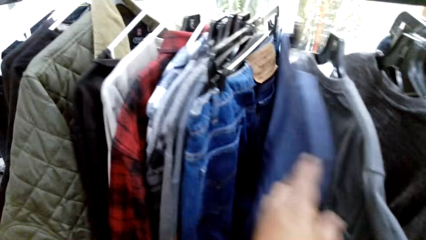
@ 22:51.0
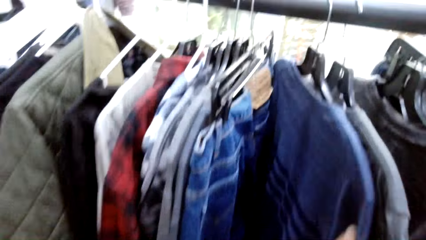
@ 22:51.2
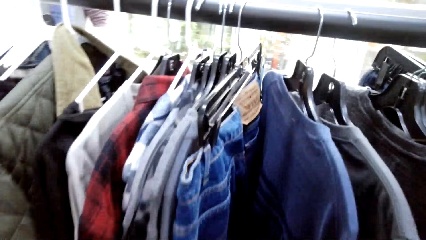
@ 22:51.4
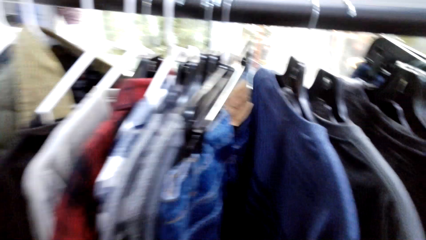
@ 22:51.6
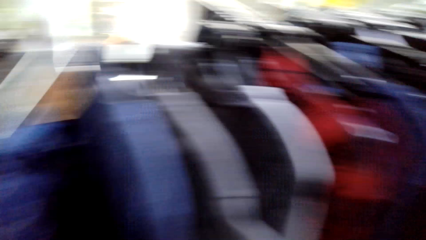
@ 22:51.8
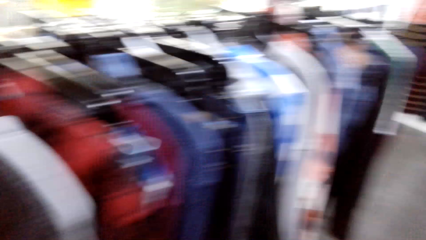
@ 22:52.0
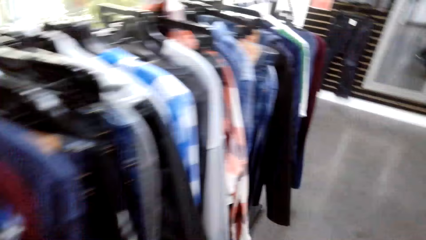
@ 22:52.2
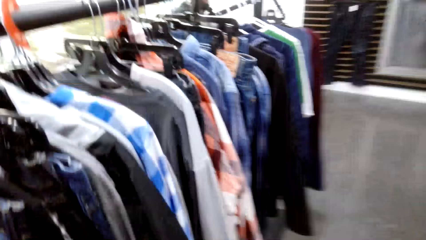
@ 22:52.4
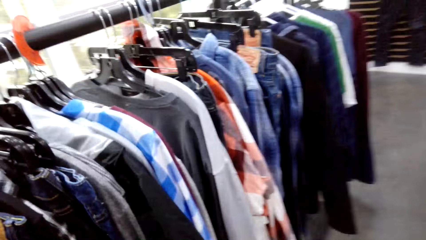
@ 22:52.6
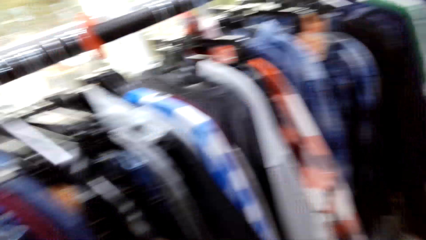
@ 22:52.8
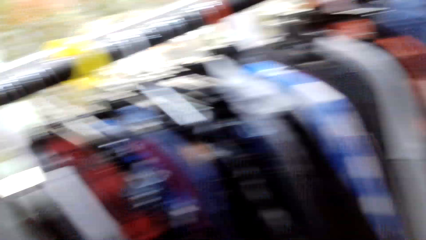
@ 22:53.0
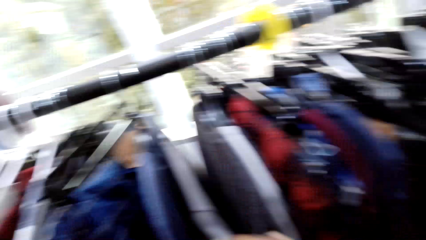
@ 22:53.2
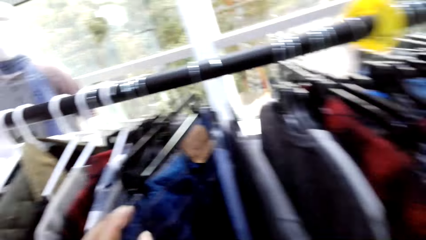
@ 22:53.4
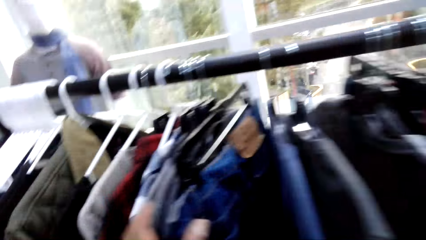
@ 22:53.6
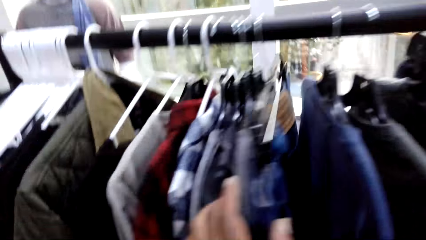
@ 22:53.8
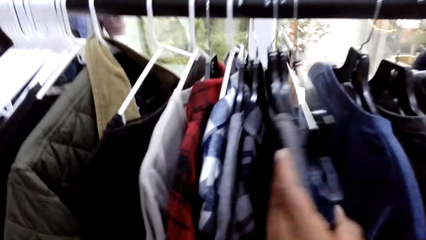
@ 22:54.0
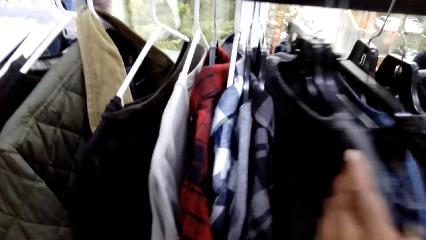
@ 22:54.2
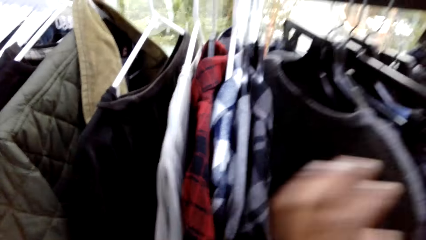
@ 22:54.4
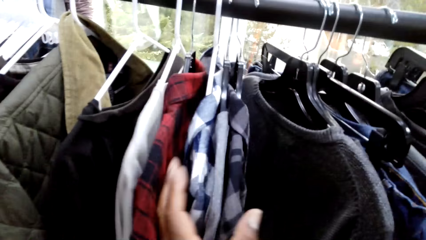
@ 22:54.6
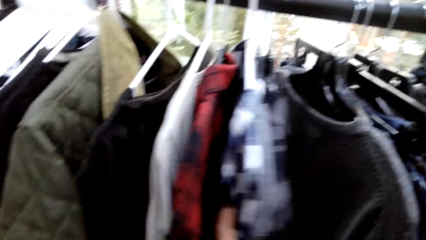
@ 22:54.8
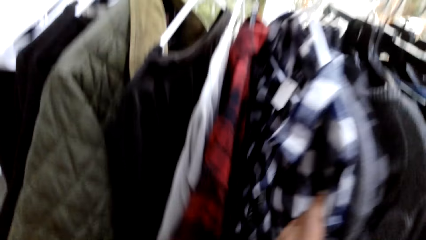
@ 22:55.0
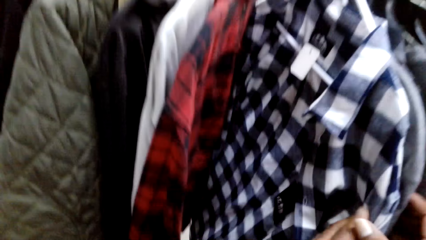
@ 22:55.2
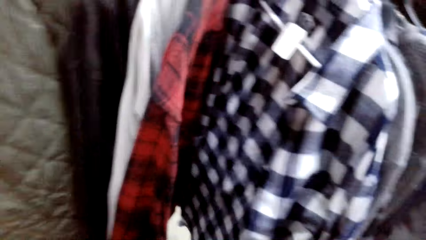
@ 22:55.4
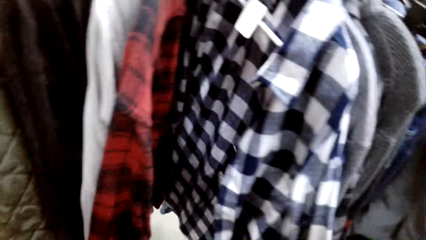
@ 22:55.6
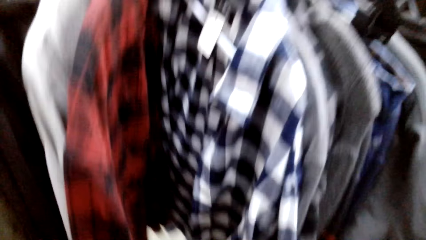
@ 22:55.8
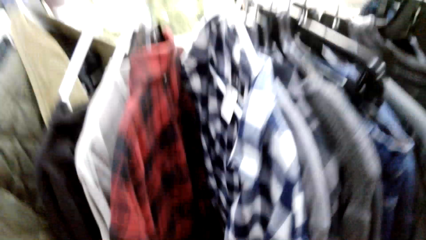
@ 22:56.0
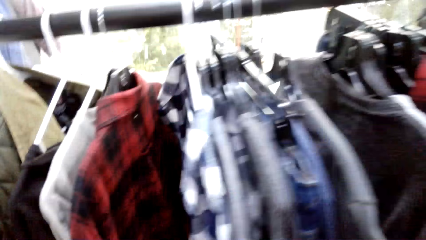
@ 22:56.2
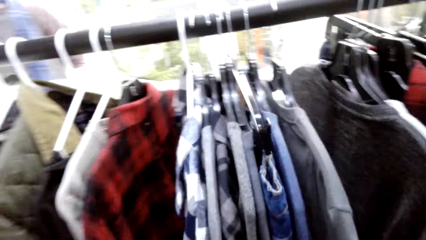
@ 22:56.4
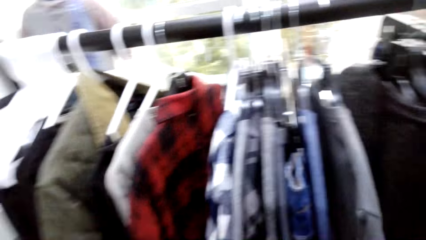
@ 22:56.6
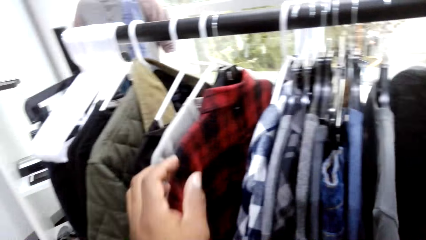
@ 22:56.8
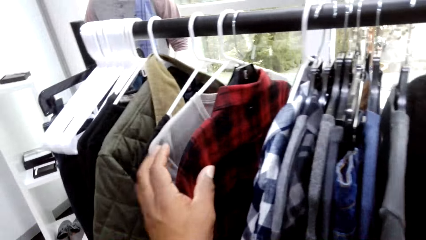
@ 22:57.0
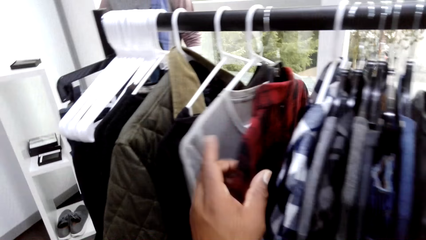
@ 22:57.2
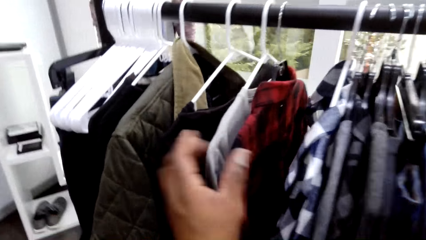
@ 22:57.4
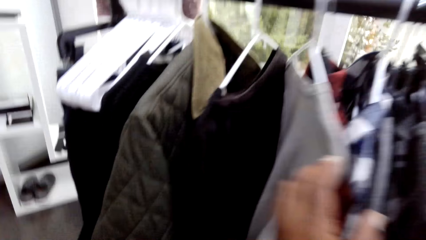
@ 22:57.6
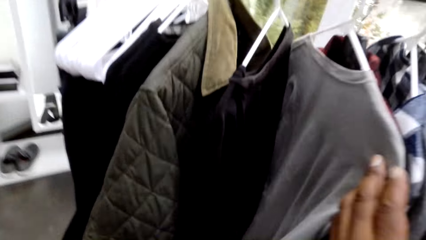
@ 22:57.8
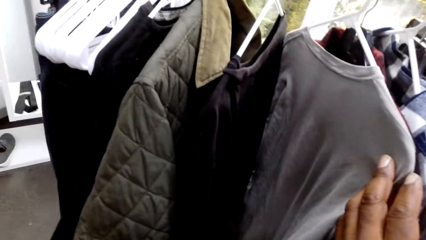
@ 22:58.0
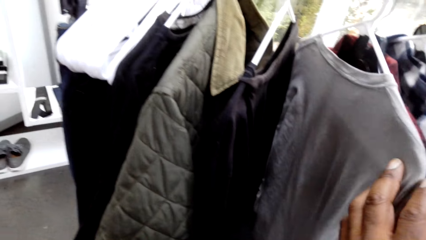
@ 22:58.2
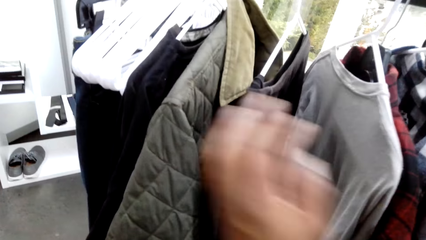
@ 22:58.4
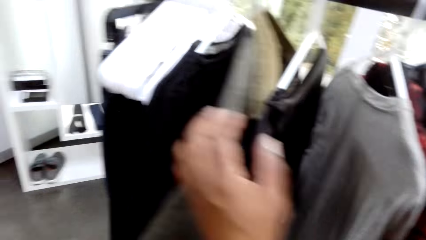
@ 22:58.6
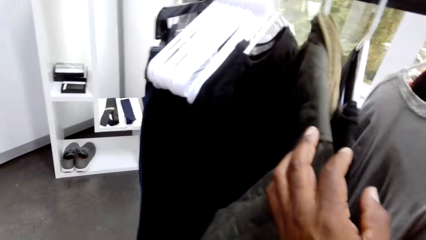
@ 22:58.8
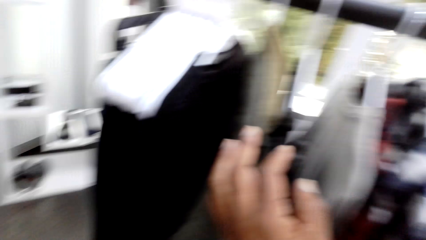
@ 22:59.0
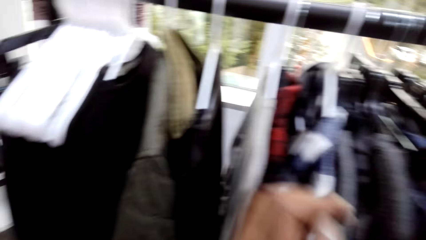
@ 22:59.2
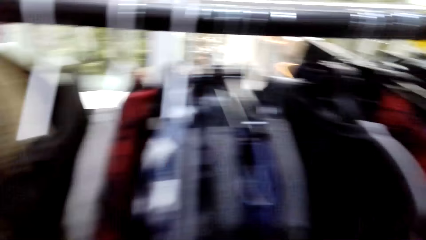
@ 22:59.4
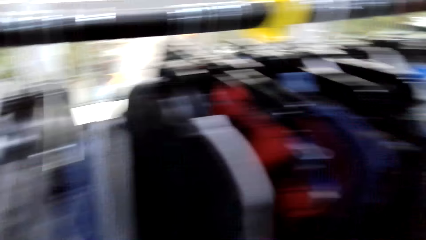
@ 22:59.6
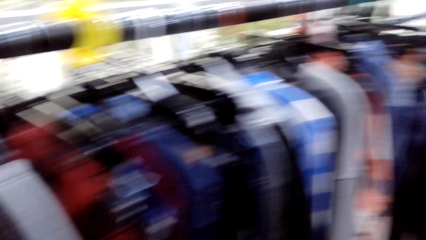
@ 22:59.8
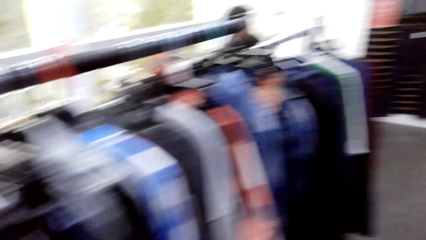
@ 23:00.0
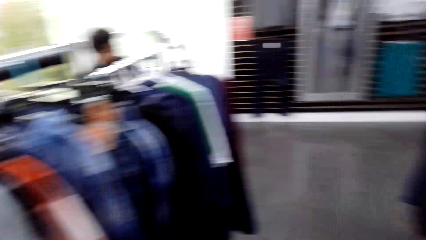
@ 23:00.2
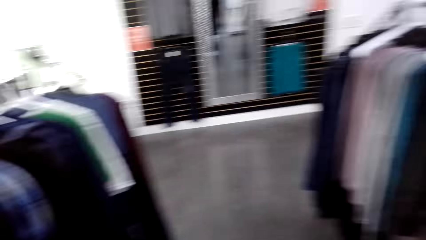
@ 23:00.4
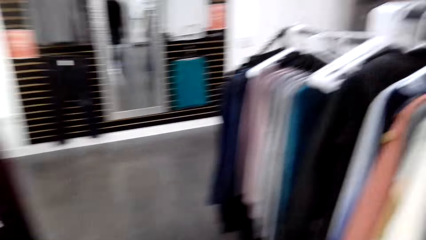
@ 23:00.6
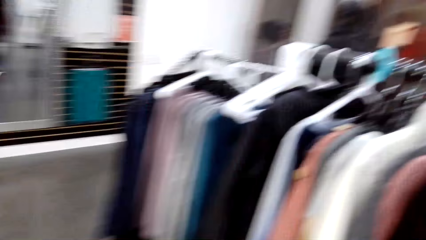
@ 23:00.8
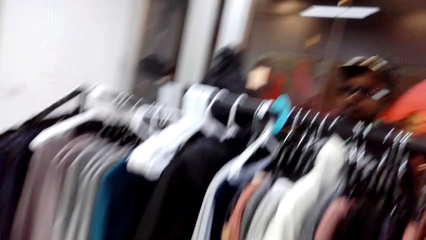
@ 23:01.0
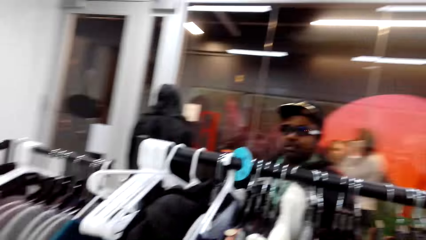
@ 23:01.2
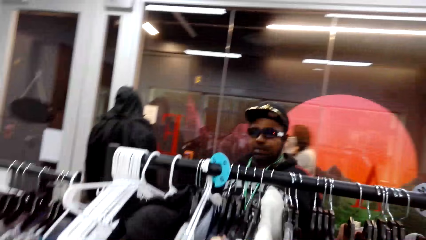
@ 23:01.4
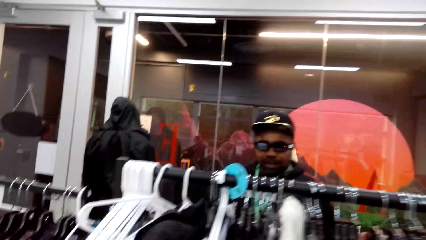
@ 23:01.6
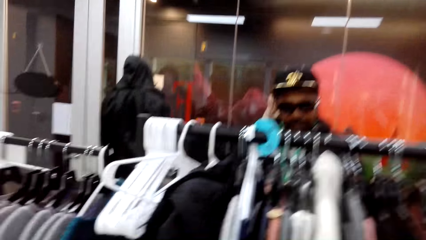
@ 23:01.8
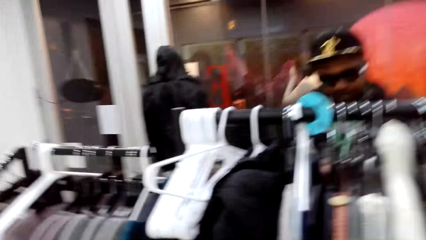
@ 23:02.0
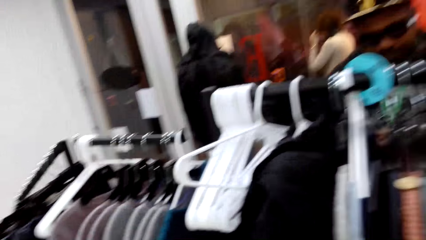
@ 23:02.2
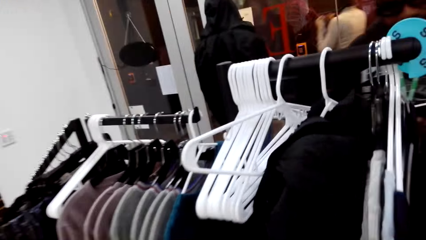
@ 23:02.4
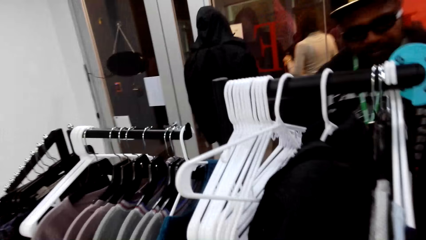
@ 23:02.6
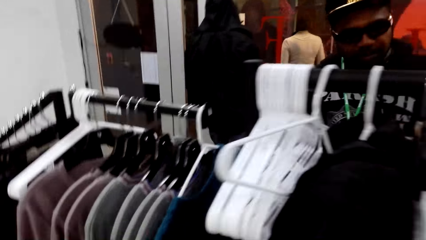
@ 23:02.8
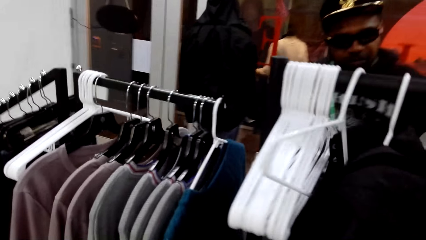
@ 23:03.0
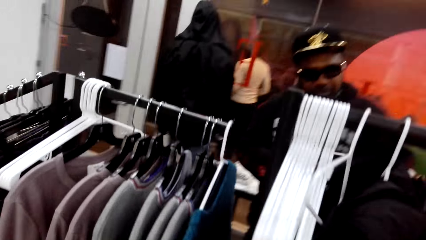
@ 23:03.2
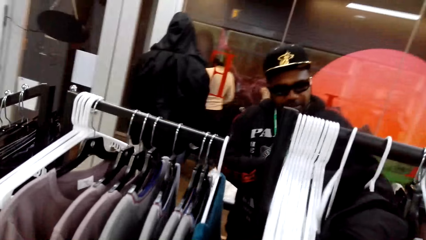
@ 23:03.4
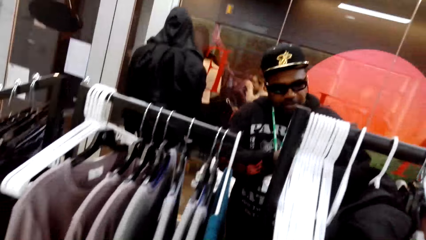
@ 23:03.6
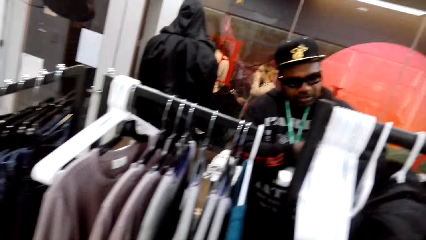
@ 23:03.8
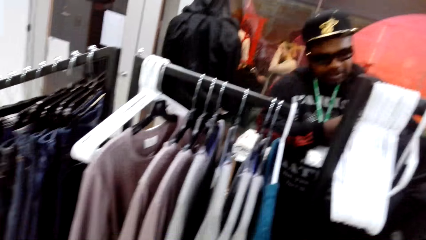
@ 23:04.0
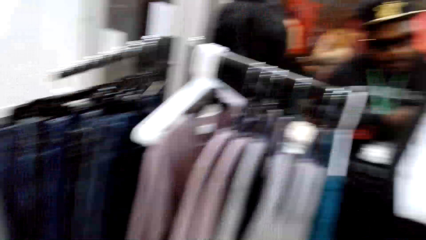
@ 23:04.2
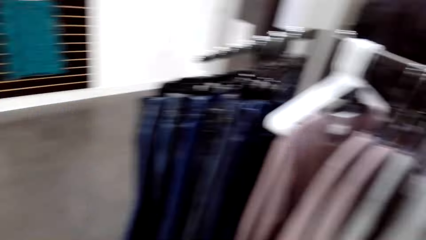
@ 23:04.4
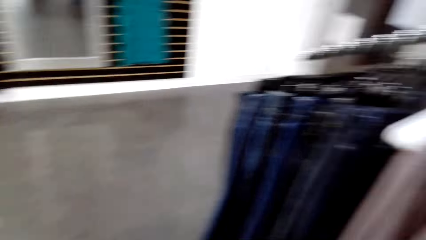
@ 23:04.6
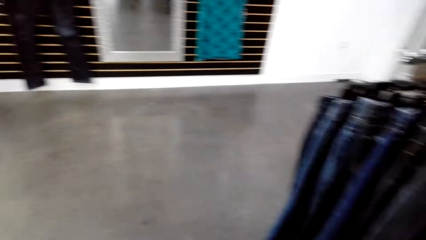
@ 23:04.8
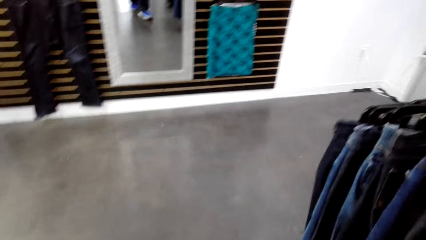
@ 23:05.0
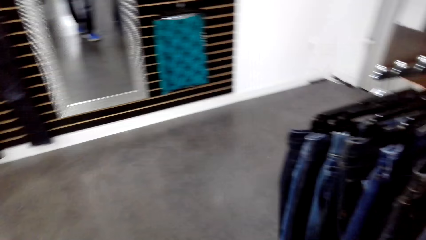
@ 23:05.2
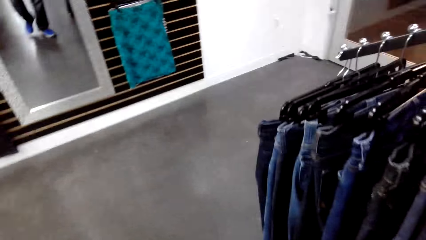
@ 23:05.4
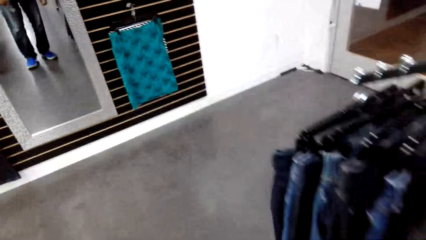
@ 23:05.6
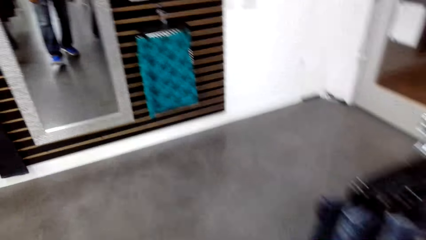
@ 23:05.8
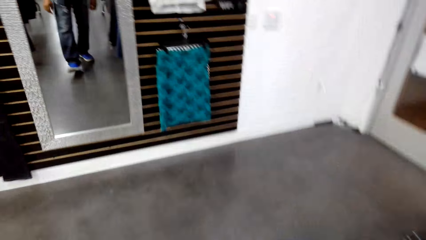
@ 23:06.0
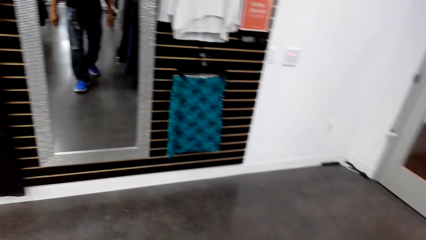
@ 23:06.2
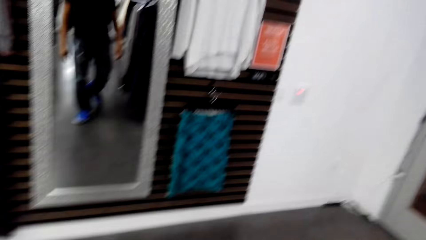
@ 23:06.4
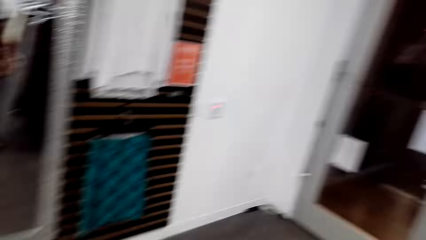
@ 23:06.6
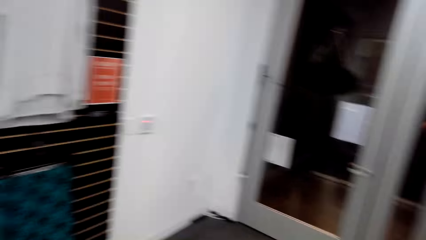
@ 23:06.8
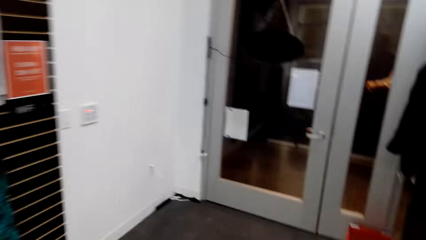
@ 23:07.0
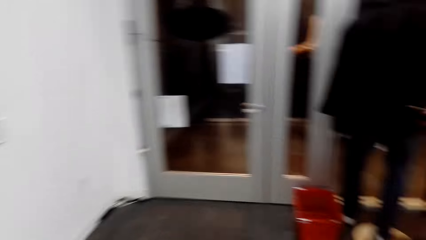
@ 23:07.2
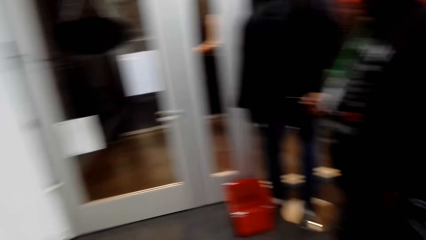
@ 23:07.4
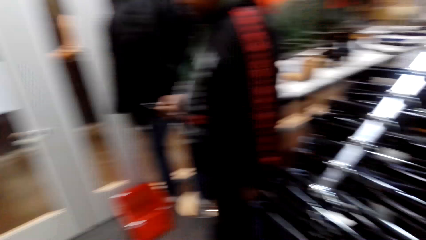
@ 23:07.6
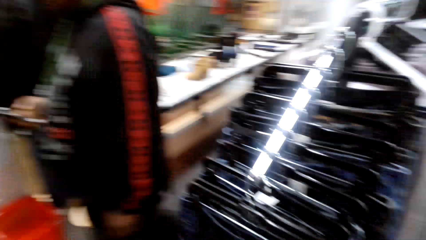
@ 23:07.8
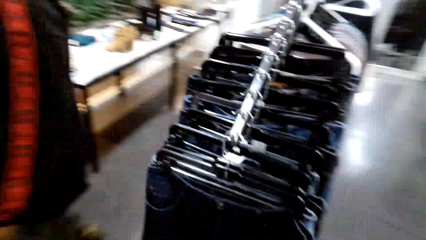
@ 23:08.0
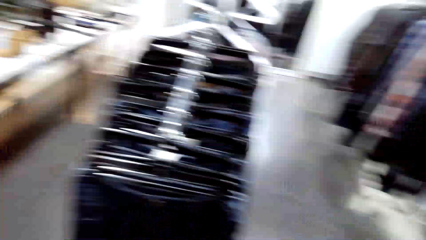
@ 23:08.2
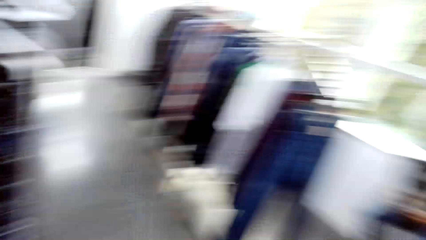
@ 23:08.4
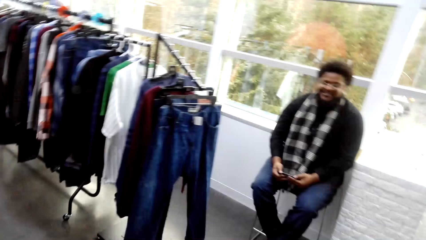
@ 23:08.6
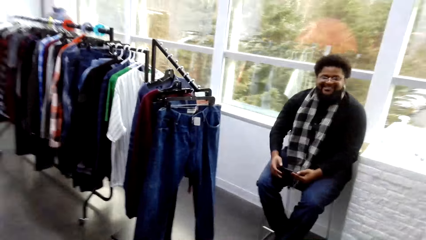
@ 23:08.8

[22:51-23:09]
The camera wearer moves clothes on the clothing rack. They look at clothes on the clothing rack. They look around the clothing store. They inspect the t-shirt. They look around the clothing store. They talk. They interact with a man. The man talks. The camera wearer walks around the clothing store. They look around the clothing store.
